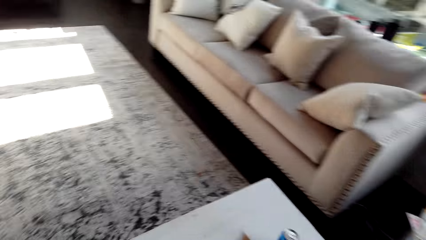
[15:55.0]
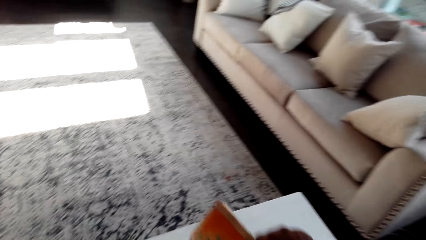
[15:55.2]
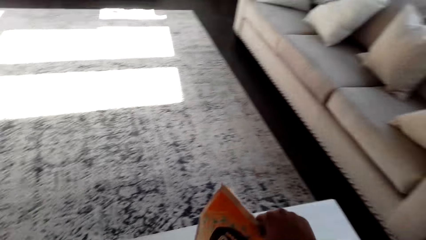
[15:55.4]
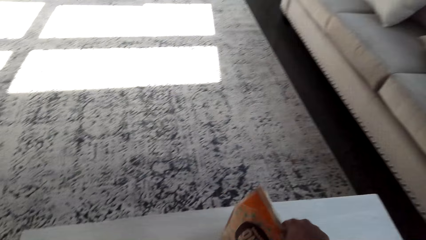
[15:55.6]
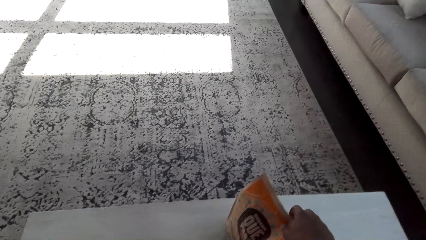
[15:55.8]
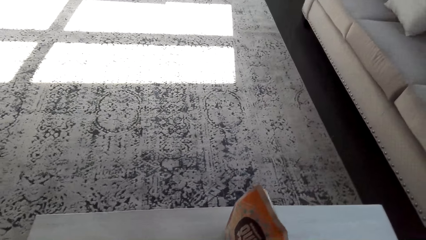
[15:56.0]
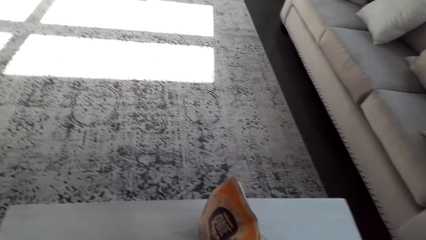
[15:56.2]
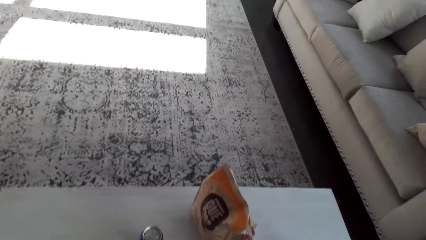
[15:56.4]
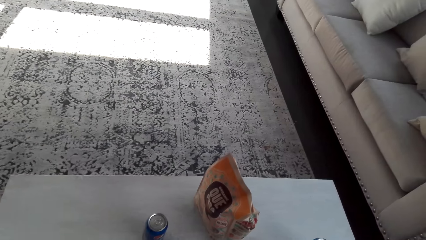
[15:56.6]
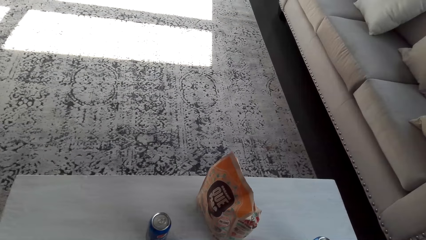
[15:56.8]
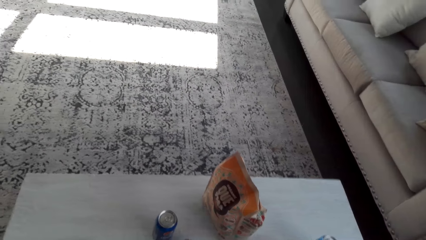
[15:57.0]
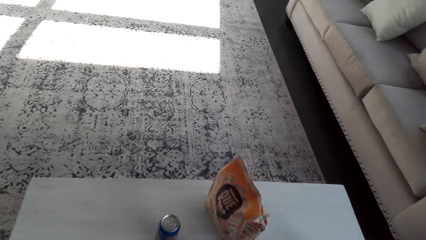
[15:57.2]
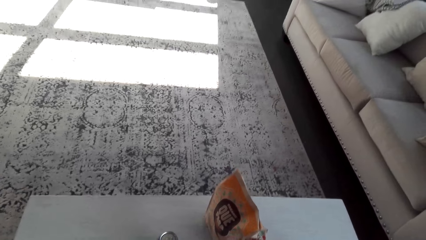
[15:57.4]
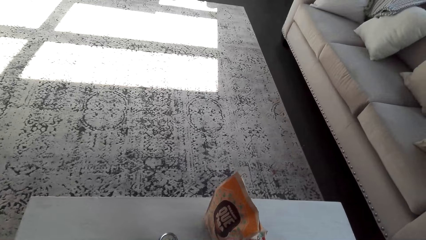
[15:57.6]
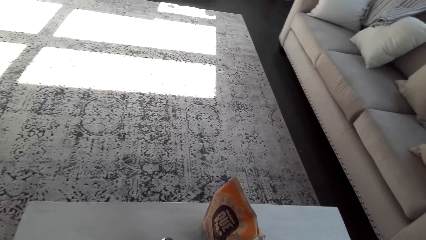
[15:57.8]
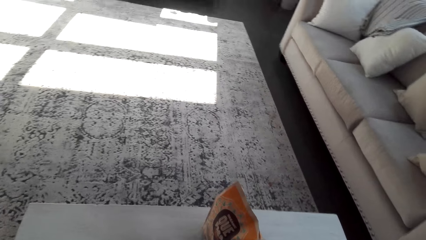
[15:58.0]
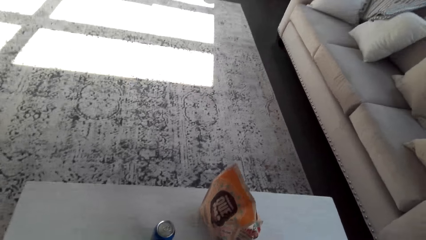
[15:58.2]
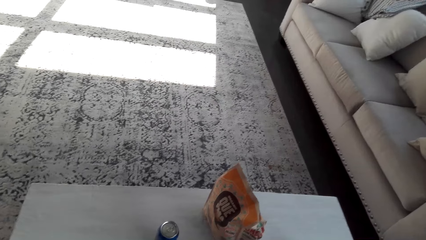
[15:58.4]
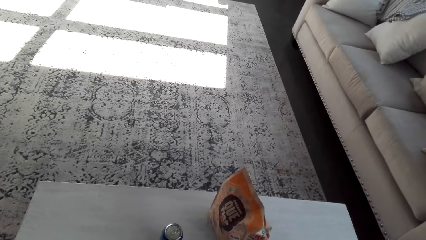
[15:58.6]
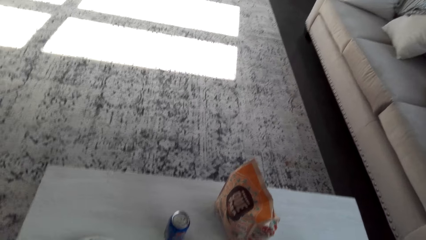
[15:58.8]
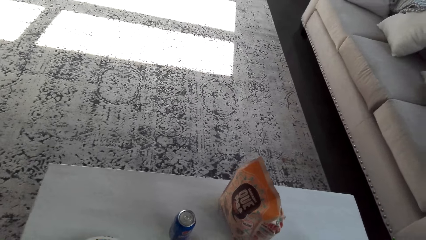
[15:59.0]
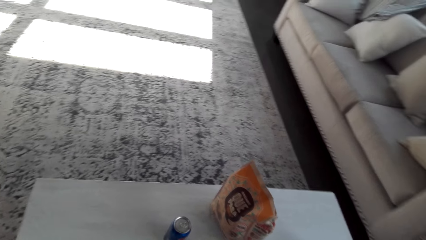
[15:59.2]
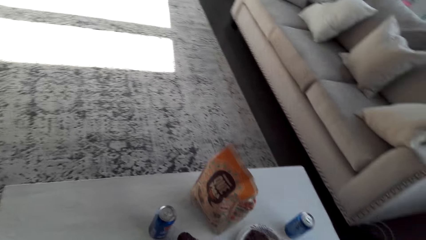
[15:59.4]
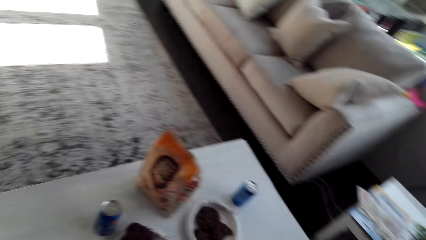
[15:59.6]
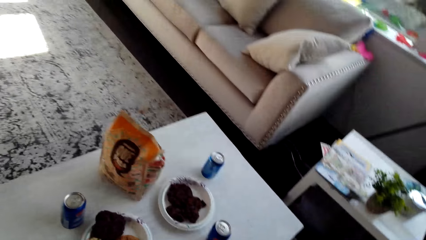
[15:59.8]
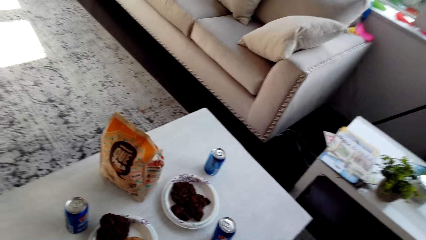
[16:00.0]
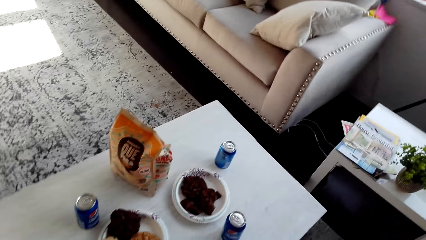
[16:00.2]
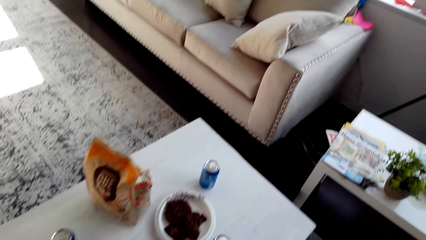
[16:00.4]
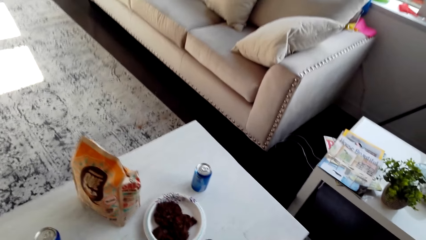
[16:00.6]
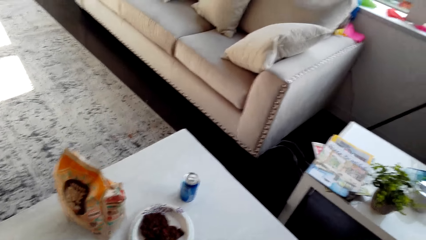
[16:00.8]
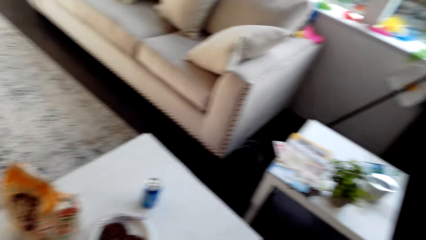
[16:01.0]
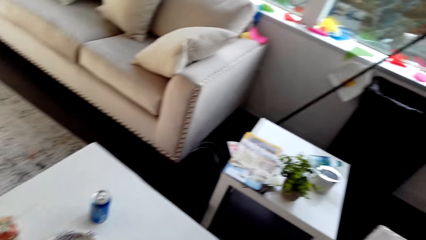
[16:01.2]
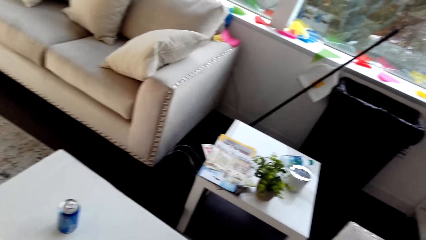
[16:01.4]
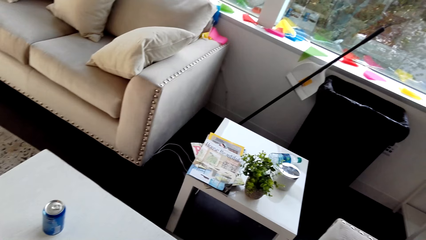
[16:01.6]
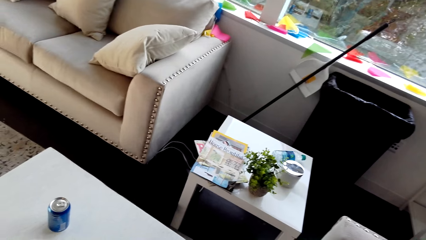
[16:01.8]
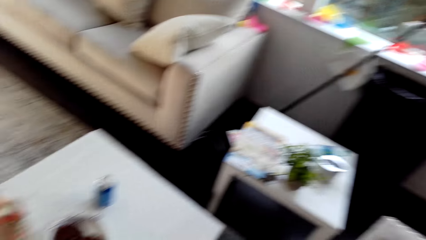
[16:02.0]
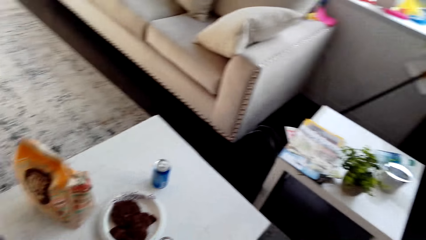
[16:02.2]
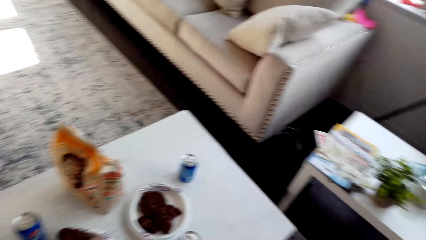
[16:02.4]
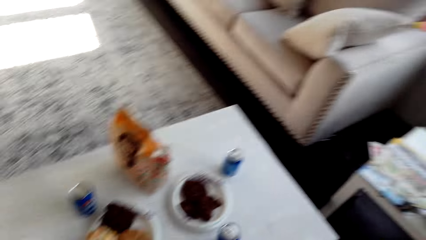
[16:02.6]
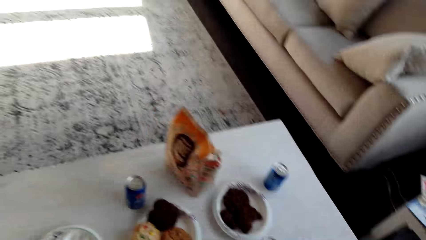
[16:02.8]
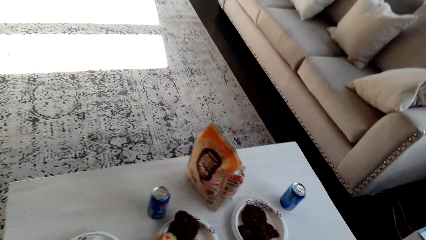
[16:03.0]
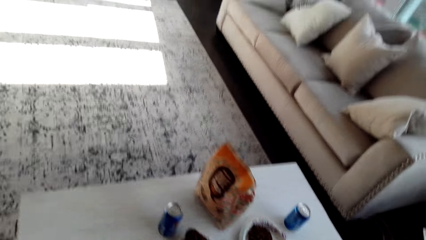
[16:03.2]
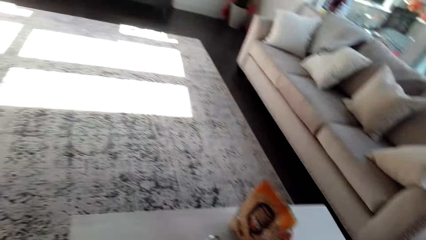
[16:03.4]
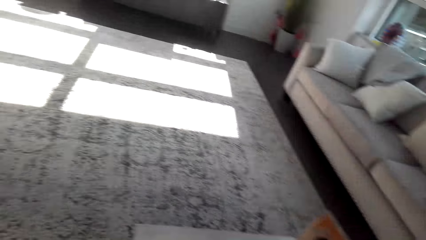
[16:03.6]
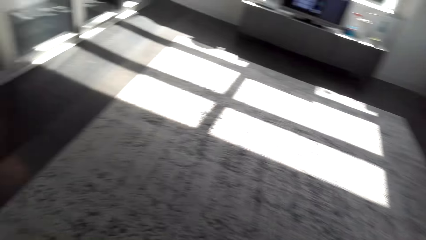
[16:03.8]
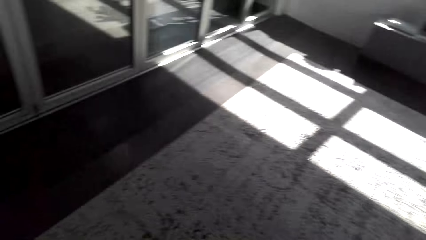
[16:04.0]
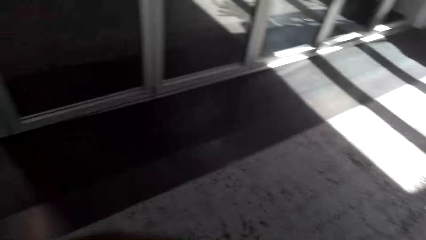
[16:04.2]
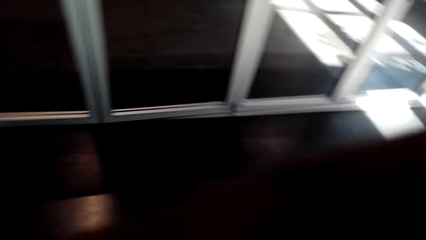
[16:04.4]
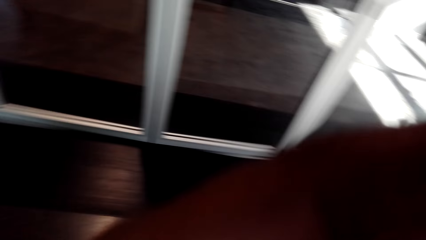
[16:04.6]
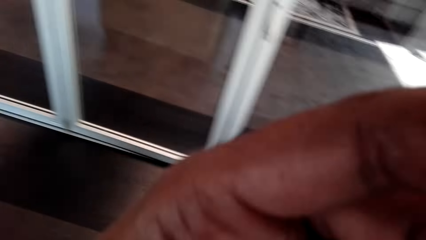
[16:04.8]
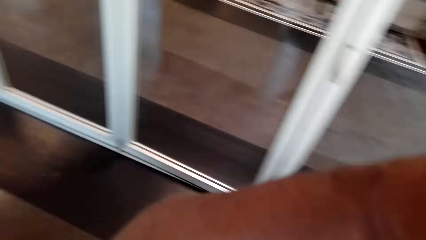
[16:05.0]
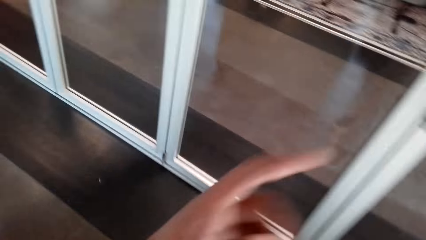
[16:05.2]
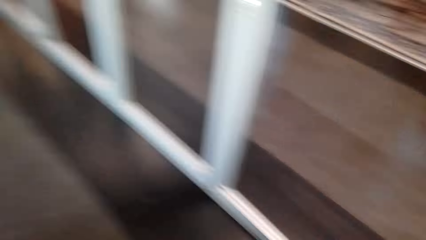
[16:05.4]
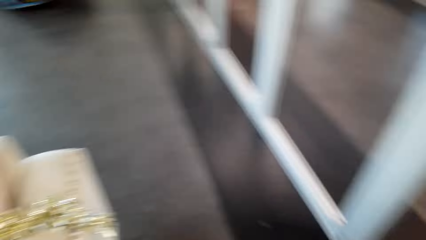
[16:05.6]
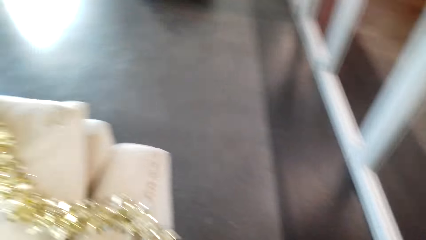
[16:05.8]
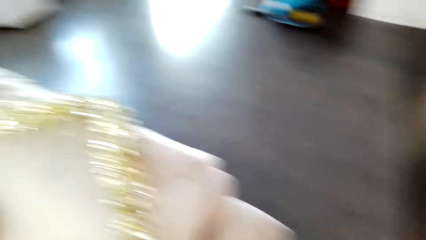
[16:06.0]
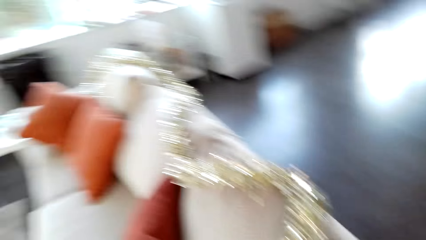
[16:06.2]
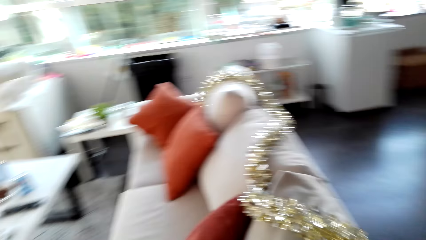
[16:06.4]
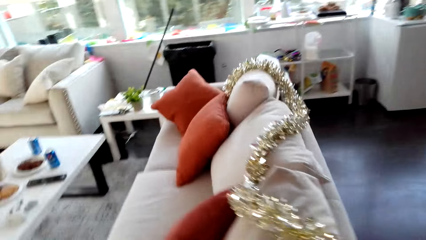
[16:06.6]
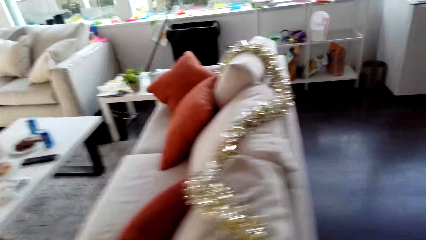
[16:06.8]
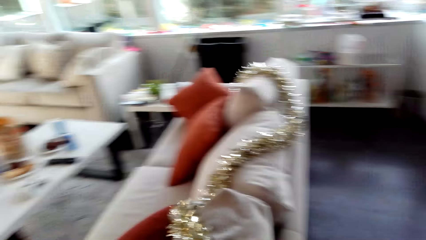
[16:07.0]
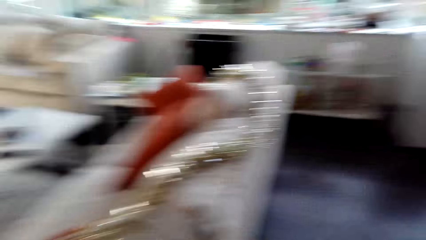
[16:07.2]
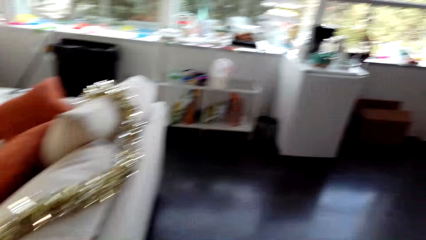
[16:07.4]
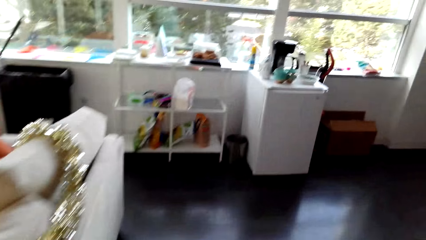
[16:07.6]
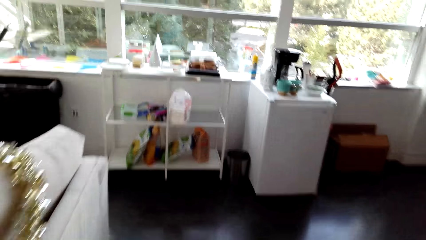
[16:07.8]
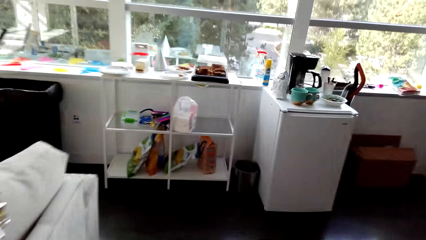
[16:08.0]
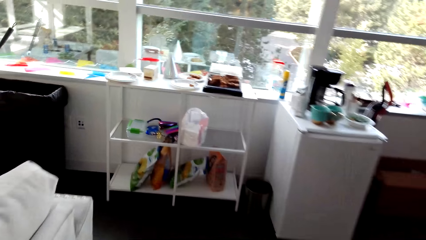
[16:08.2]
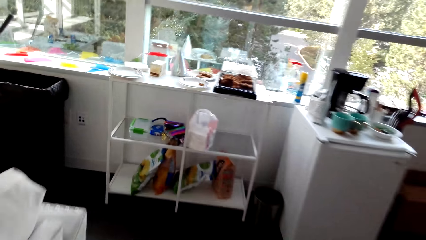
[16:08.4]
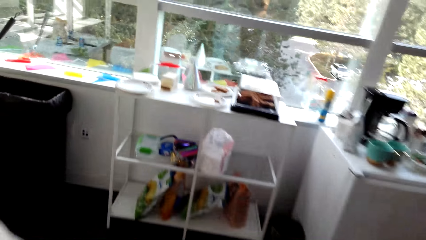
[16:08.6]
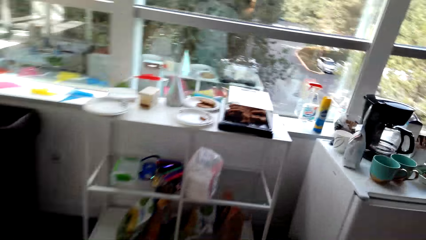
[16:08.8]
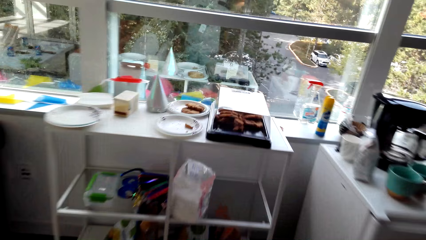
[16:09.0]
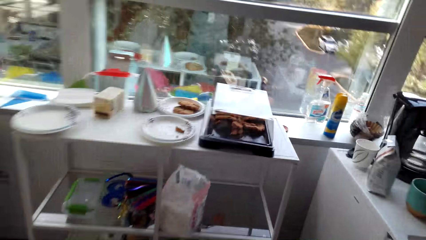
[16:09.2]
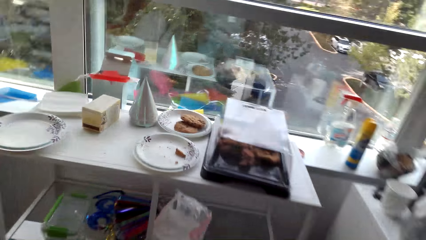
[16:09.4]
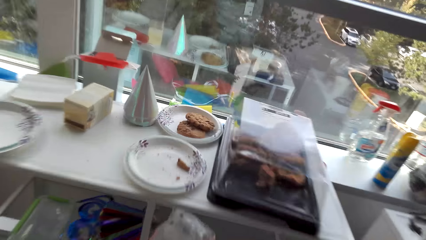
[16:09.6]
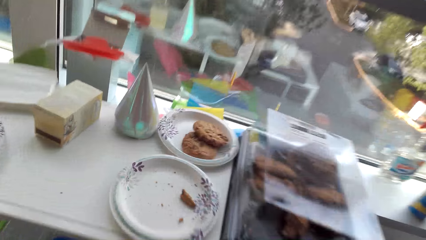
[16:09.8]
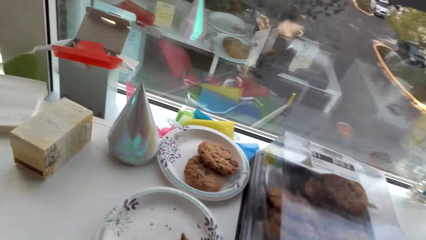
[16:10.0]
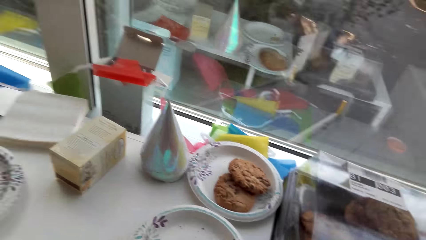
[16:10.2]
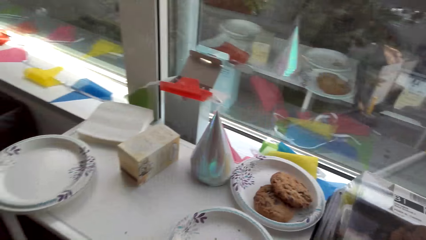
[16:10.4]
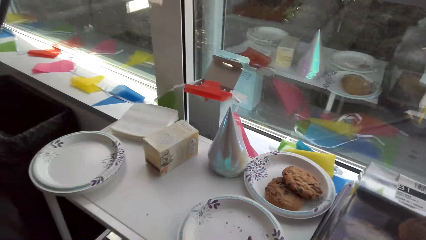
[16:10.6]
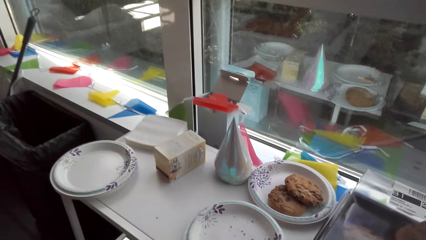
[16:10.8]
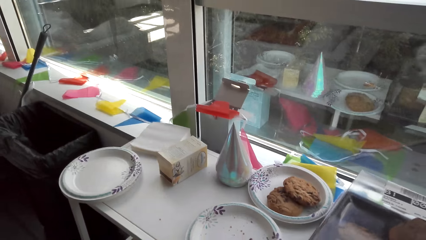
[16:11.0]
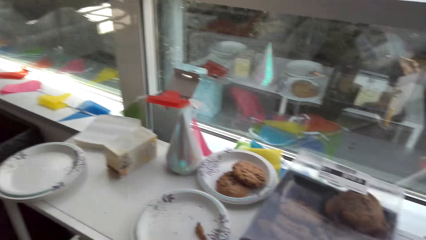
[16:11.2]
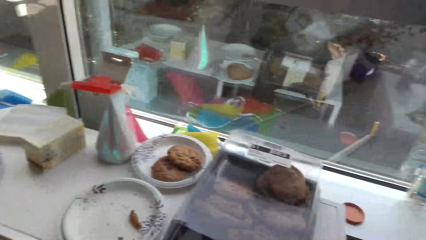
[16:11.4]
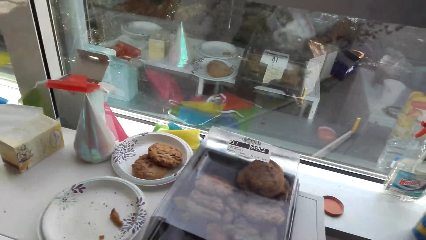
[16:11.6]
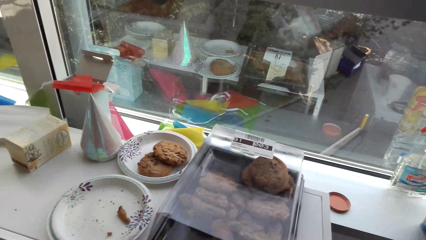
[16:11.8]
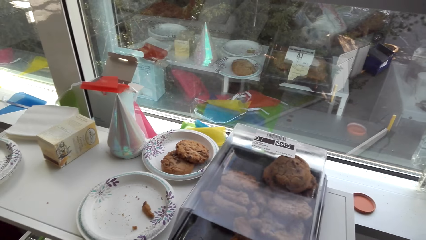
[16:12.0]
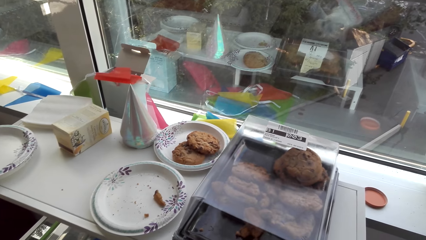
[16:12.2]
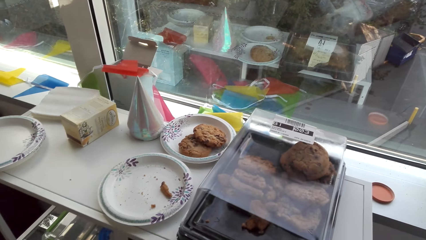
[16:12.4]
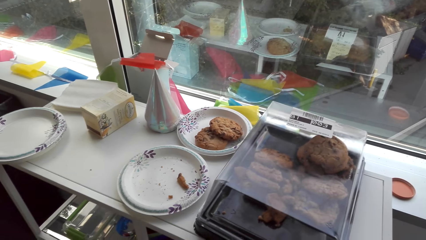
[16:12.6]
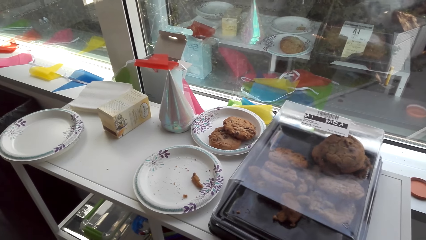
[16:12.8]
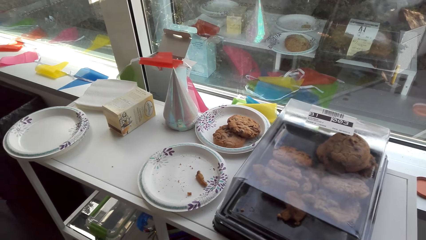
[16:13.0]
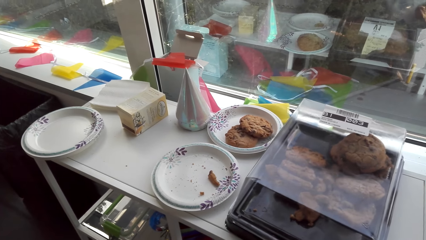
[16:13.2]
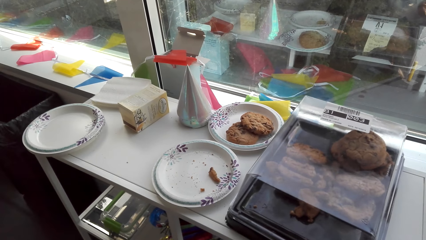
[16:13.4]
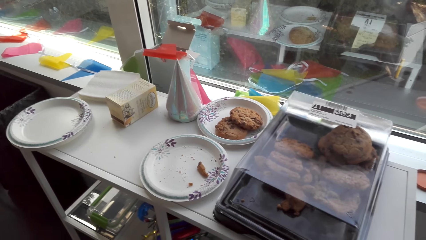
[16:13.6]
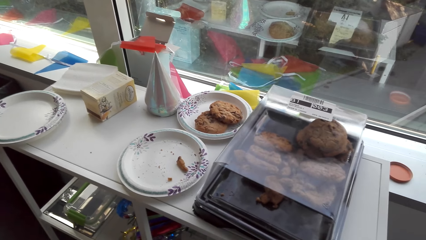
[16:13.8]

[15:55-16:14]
The camera wearer places something on the table. They look around. They walk around. They touch something. They lift the left hand. They walk around. They touch something. They look around.
